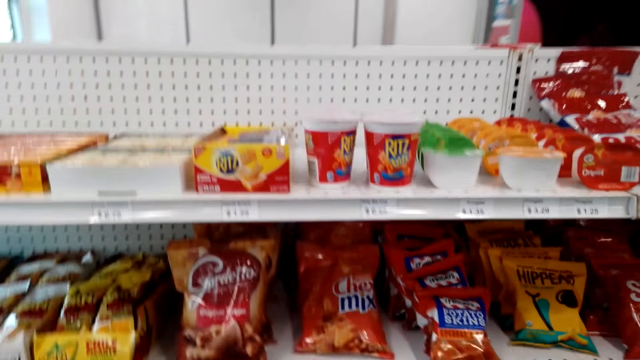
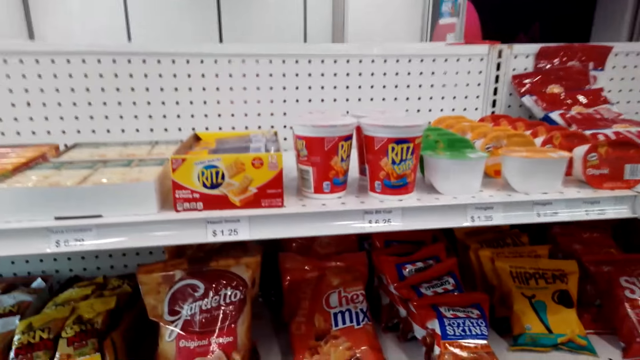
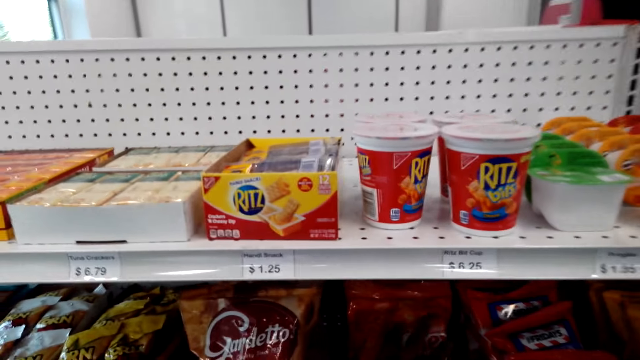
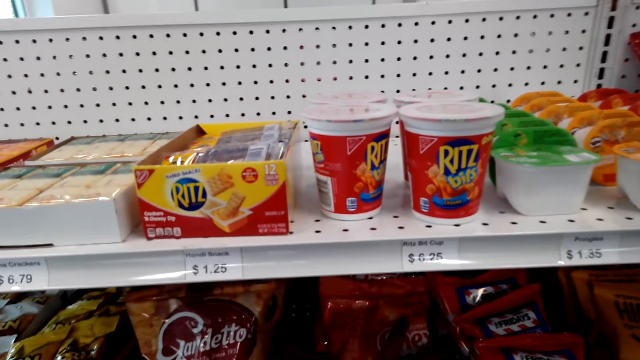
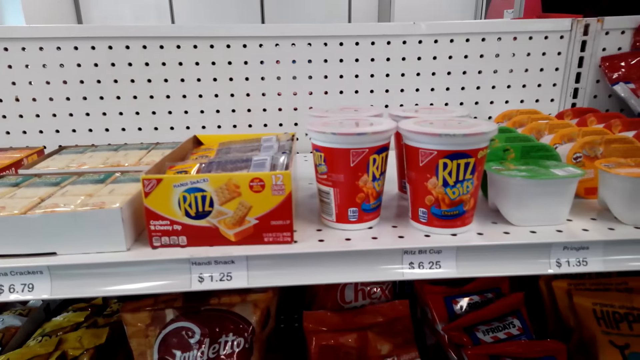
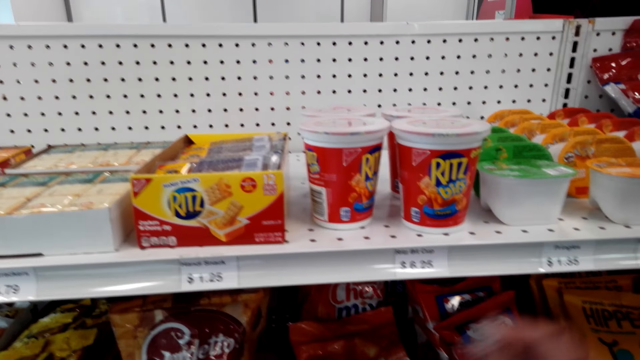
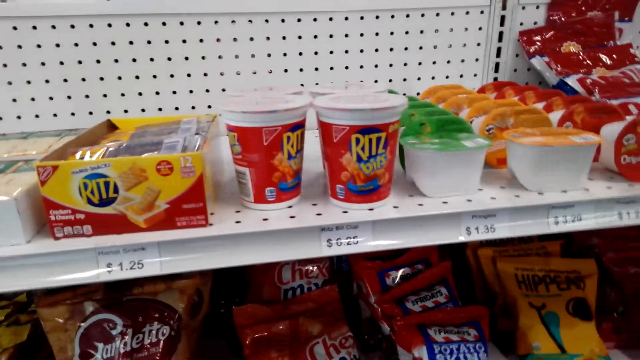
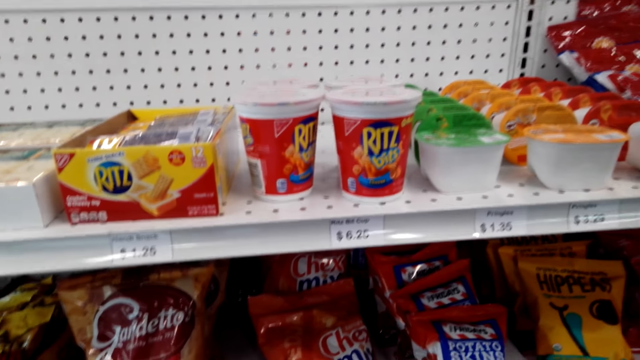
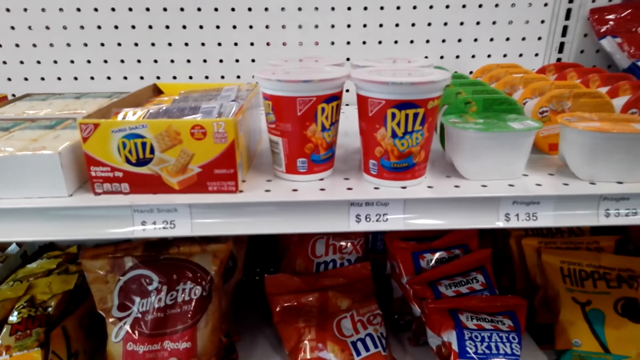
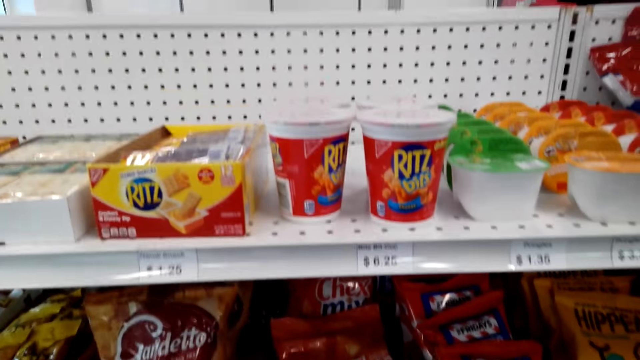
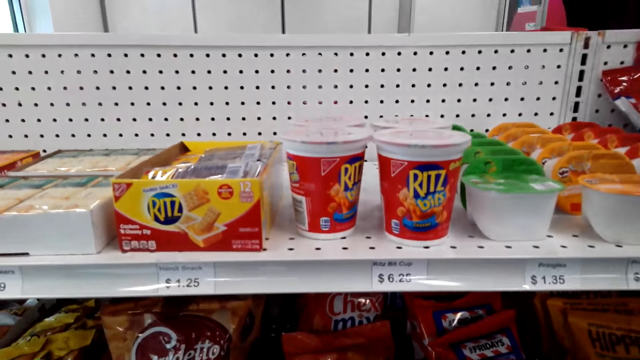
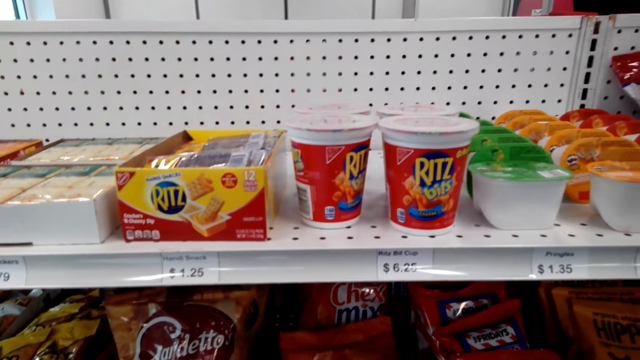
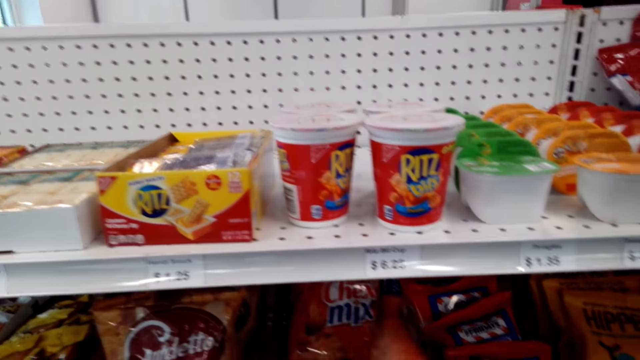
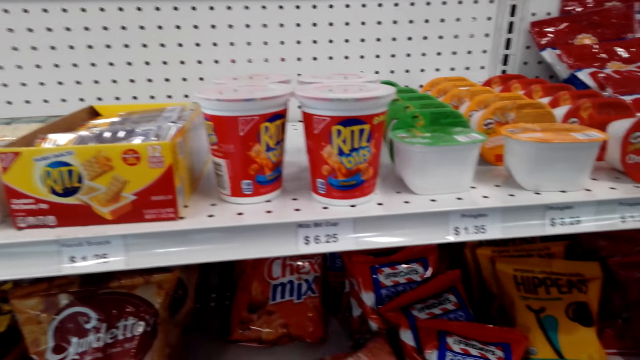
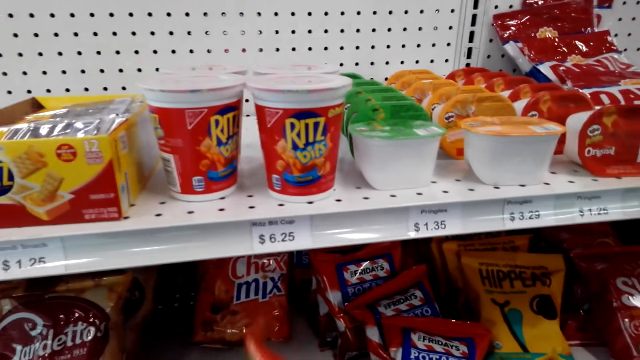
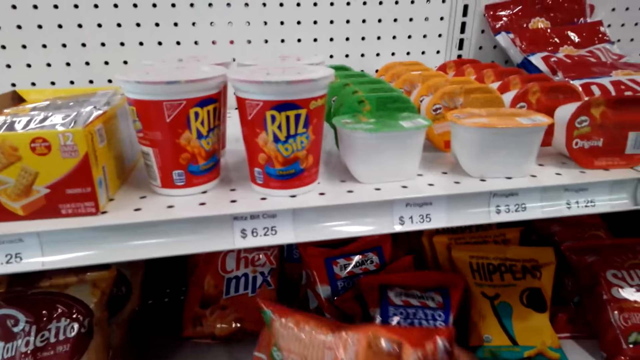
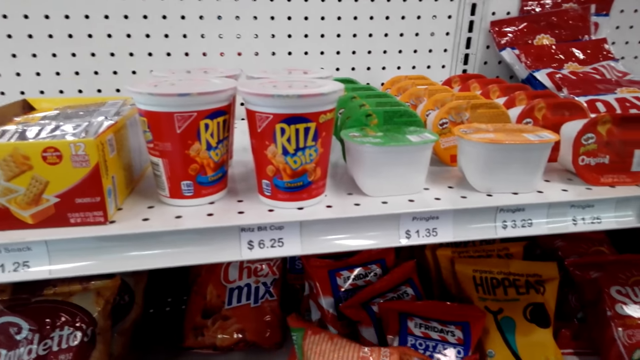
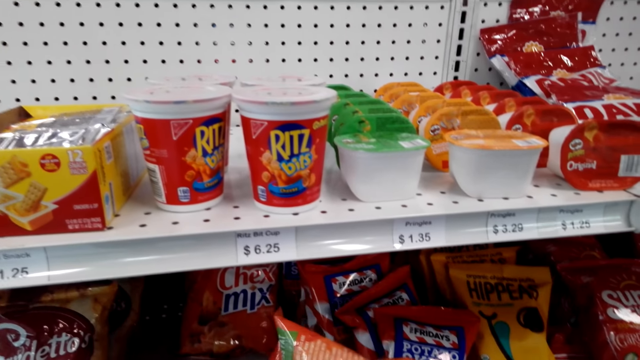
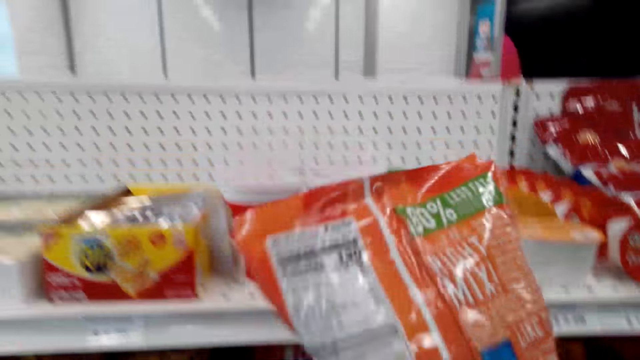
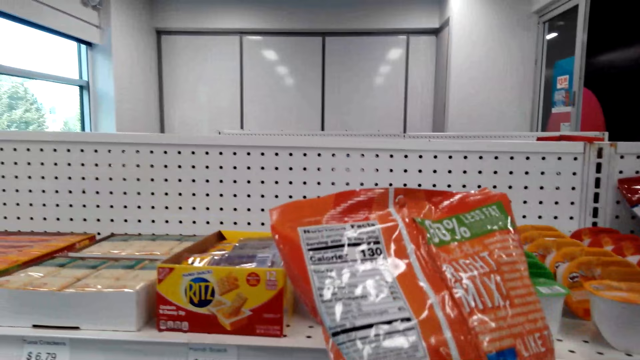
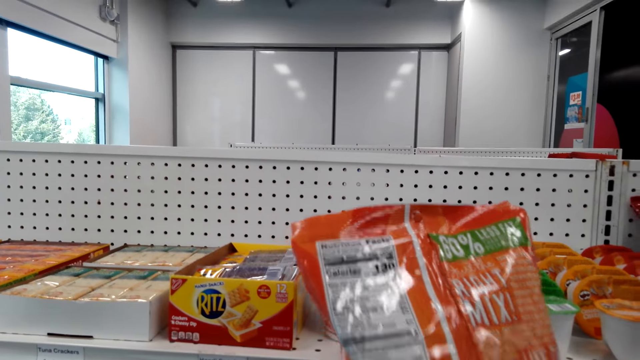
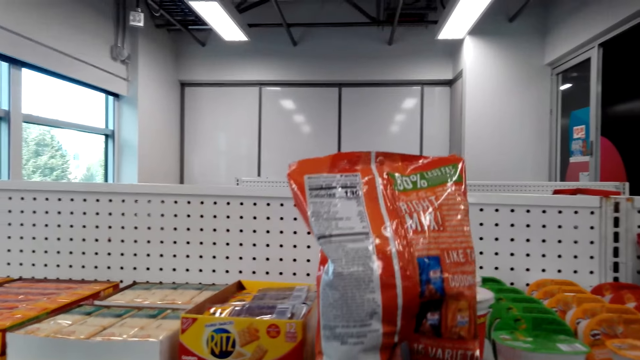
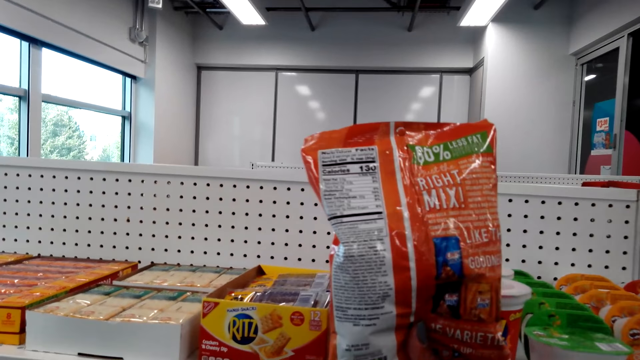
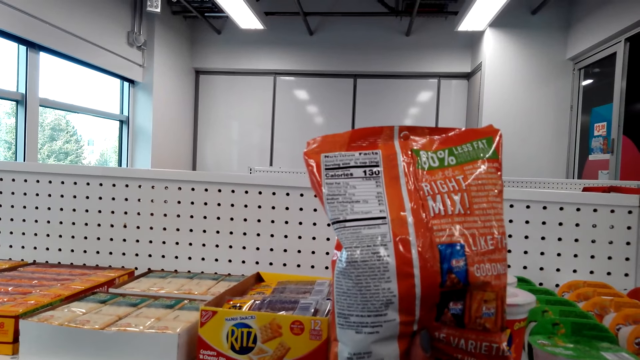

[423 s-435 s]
The camera wearer picks a pack of chex mix. They put back the pack of potato crisps. They stare at something.

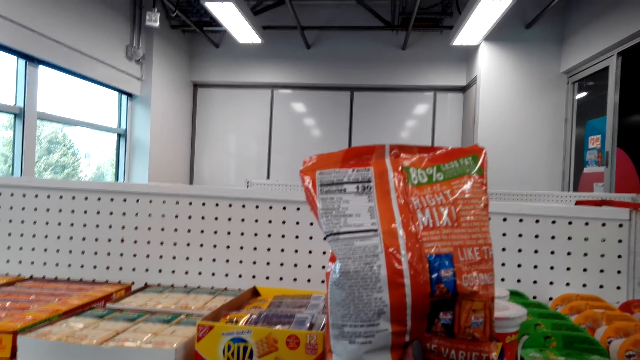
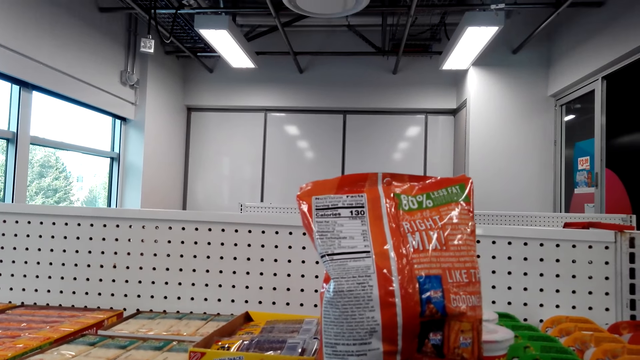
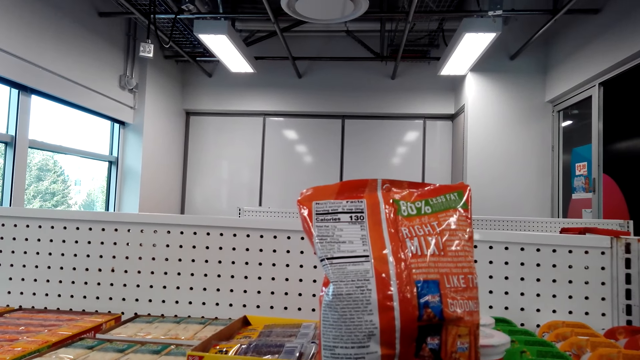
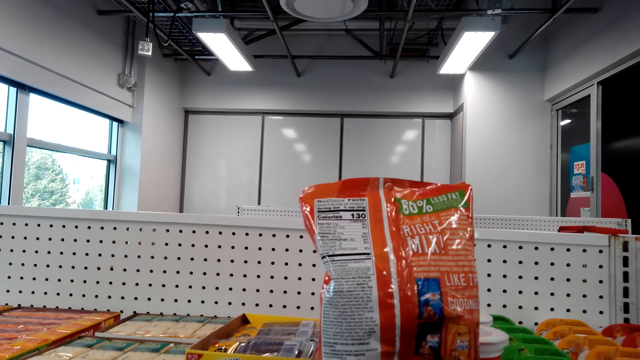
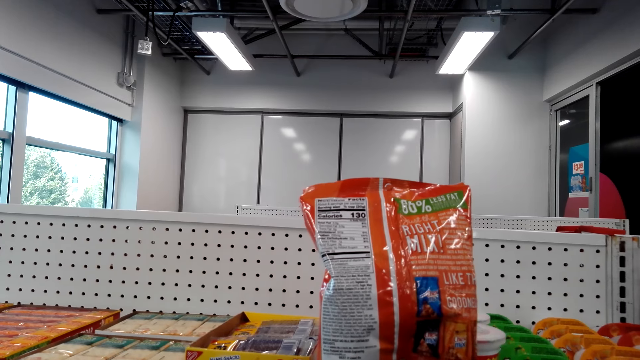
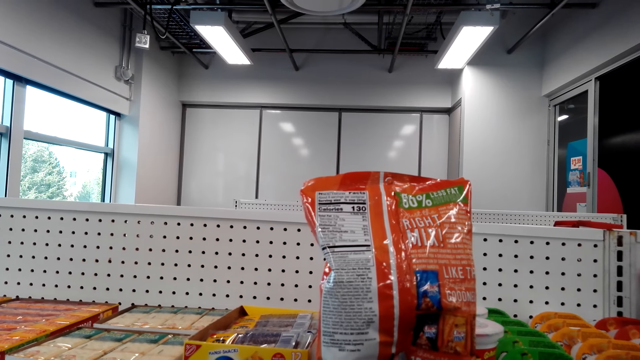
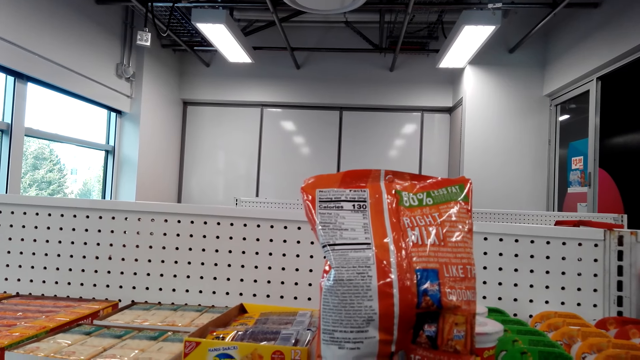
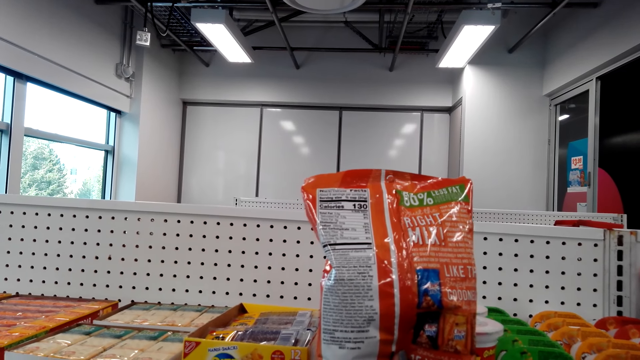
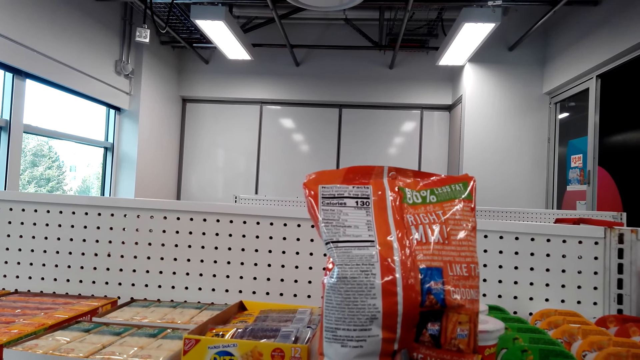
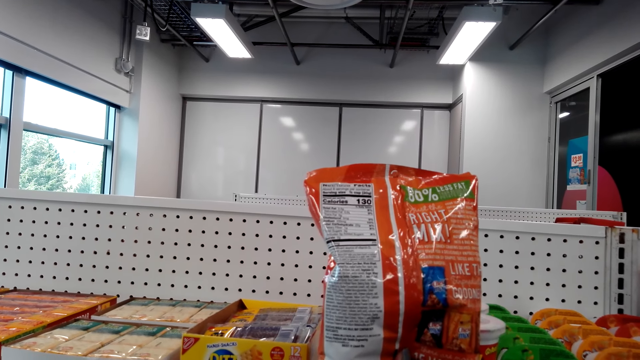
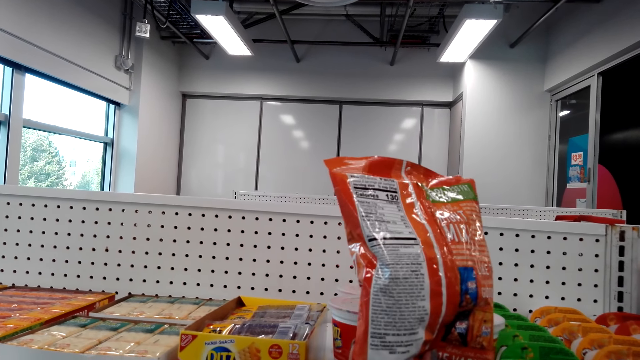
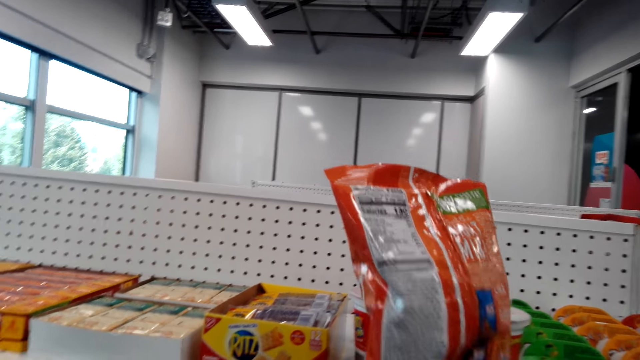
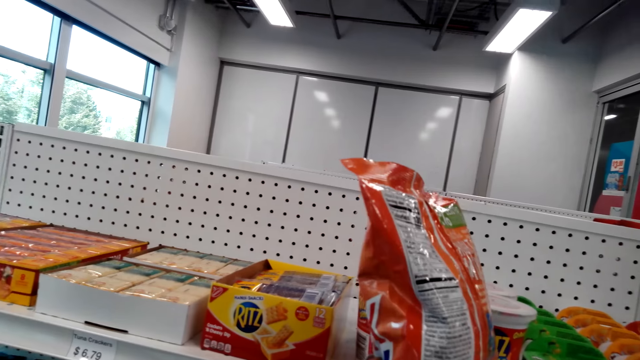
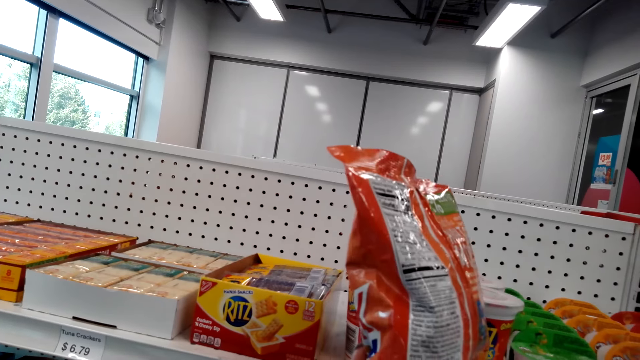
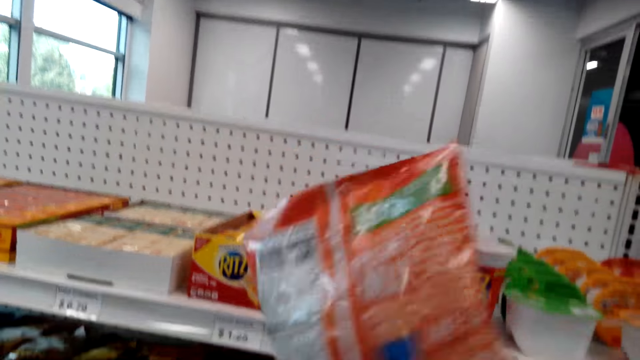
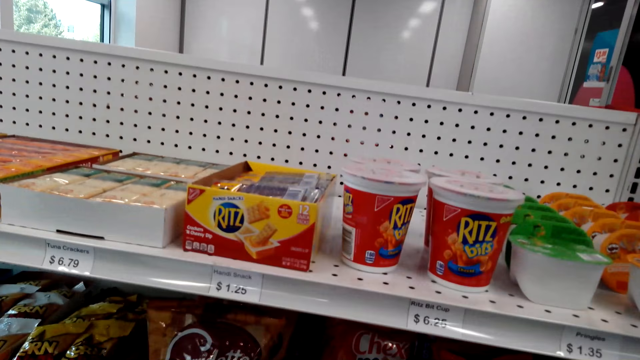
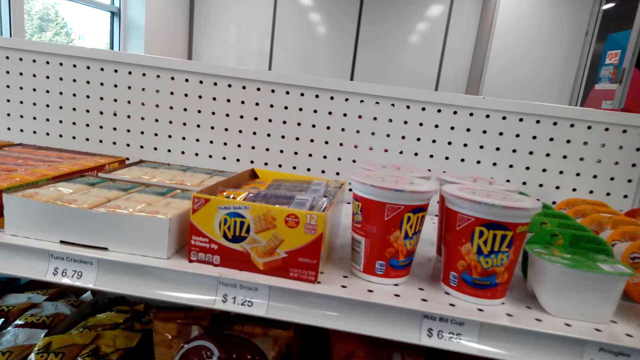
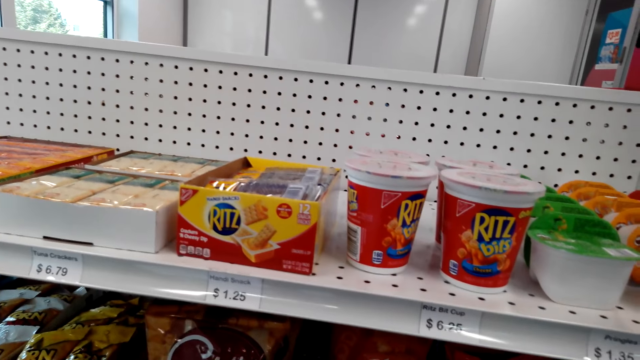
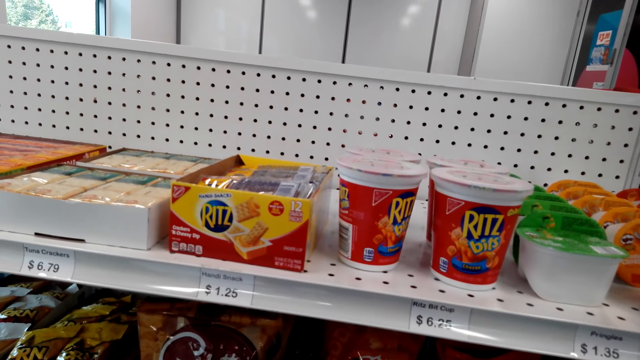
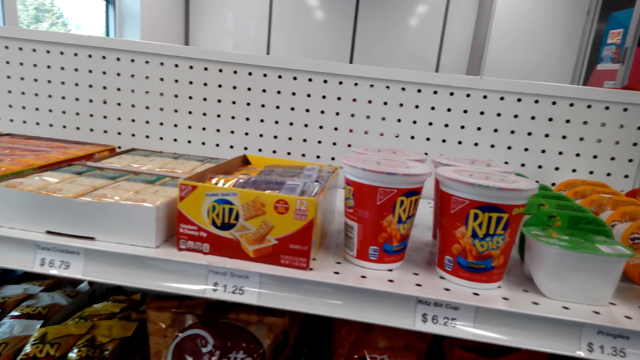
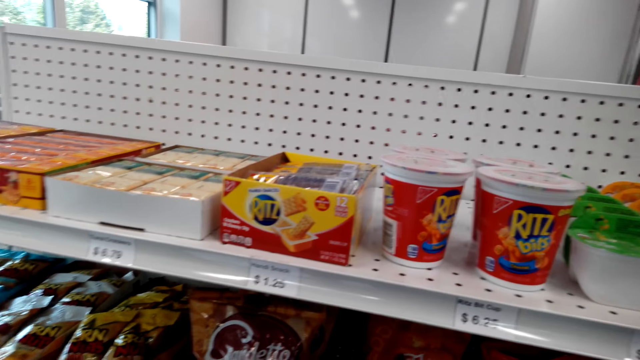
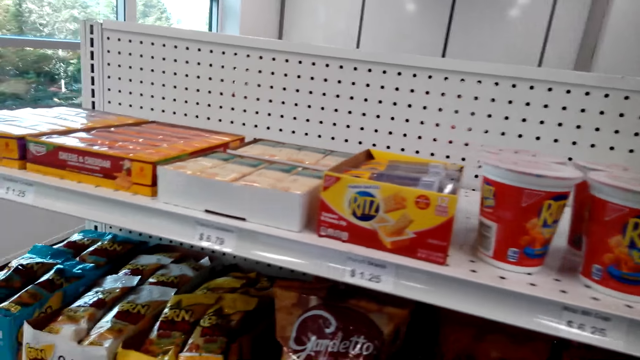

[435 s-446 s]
The camera wearer puts an object on the shelf. They pick a pack of gardetto.
